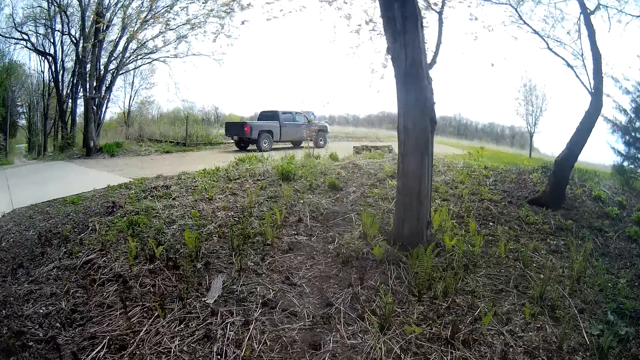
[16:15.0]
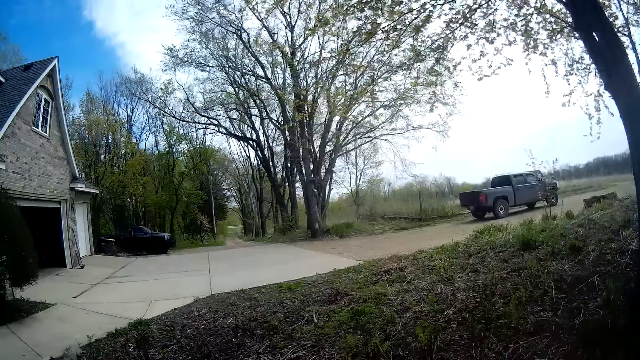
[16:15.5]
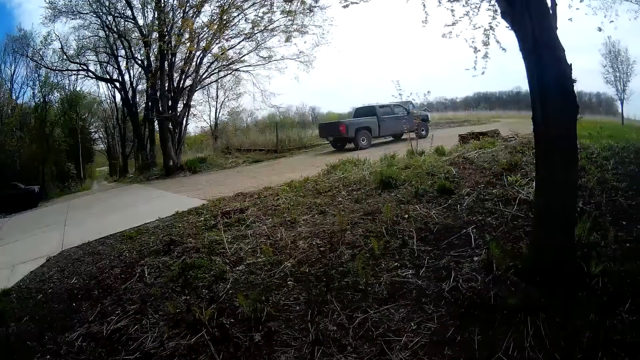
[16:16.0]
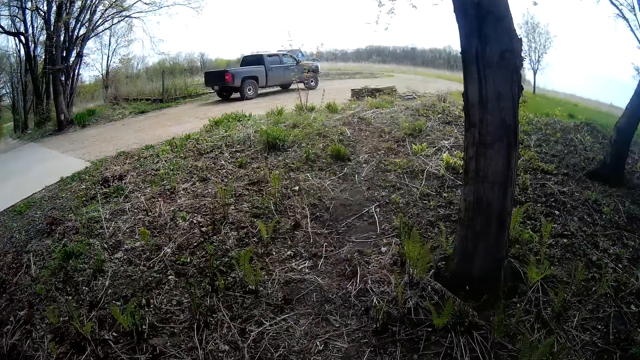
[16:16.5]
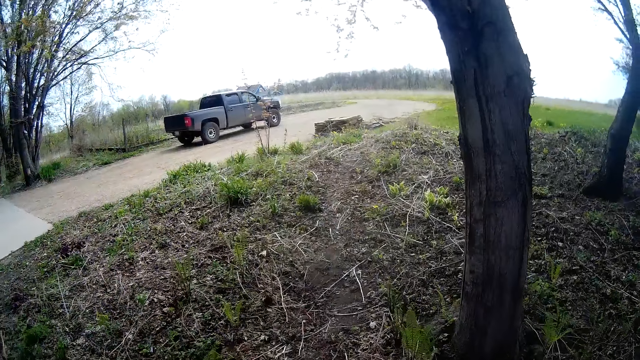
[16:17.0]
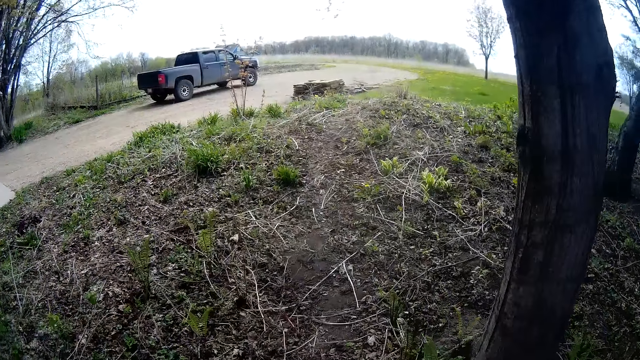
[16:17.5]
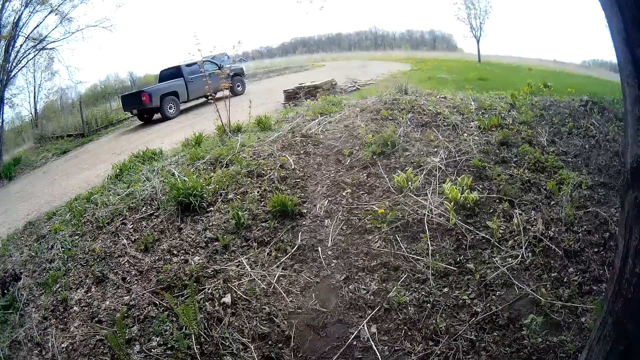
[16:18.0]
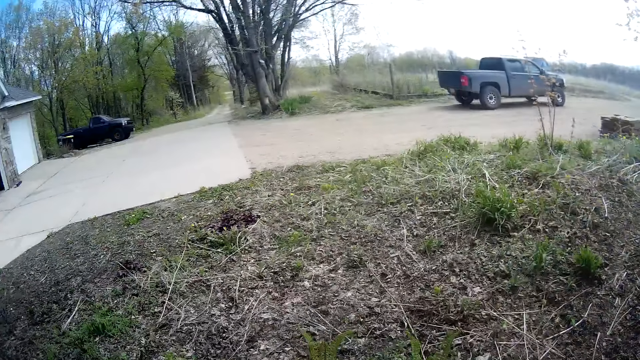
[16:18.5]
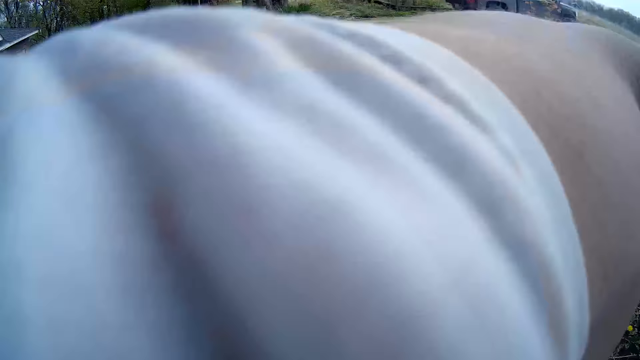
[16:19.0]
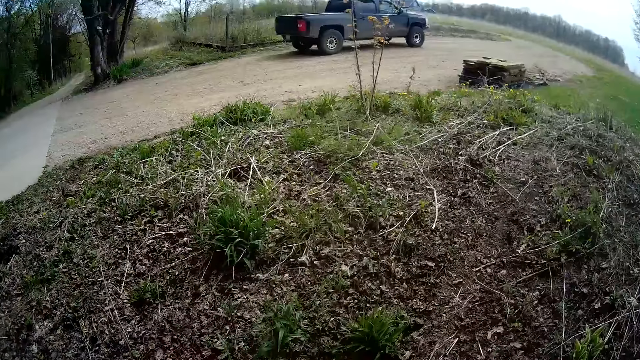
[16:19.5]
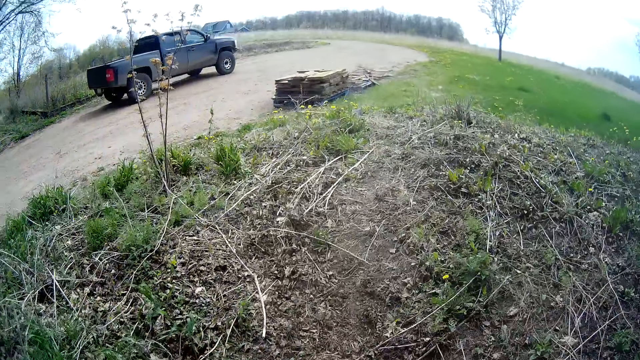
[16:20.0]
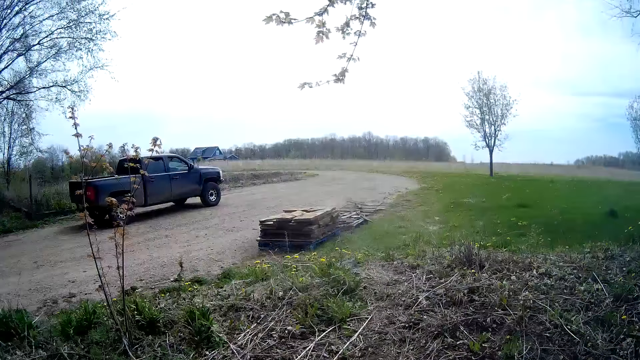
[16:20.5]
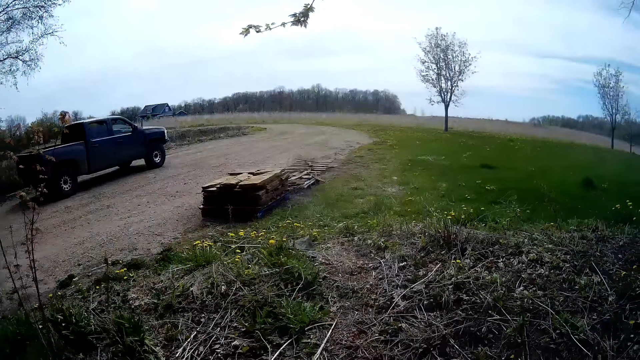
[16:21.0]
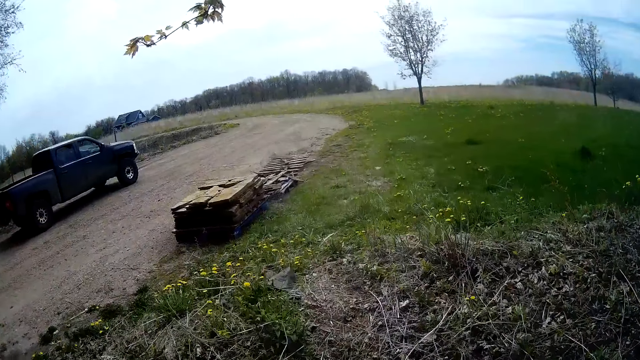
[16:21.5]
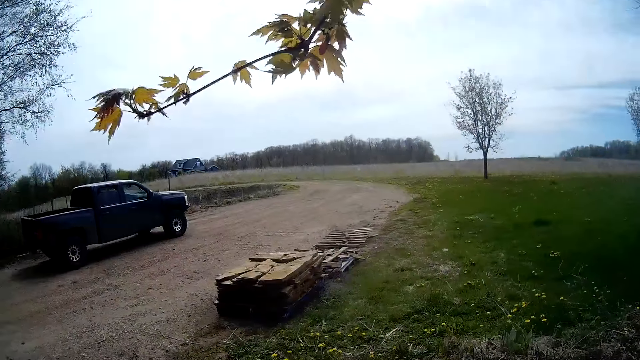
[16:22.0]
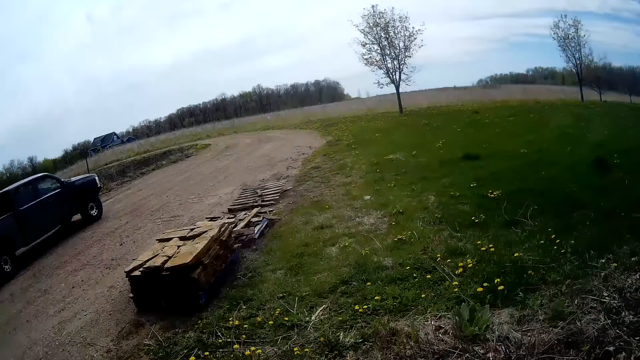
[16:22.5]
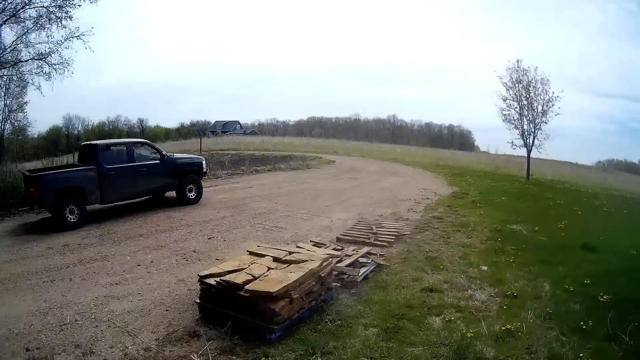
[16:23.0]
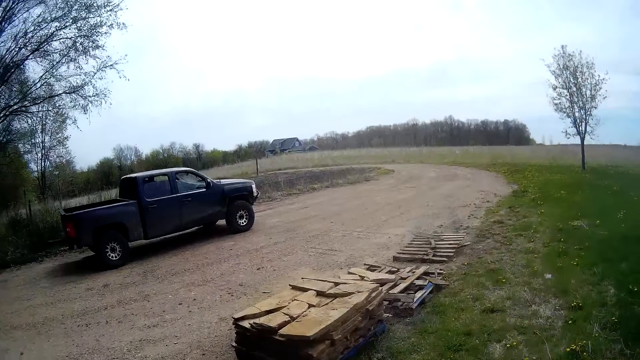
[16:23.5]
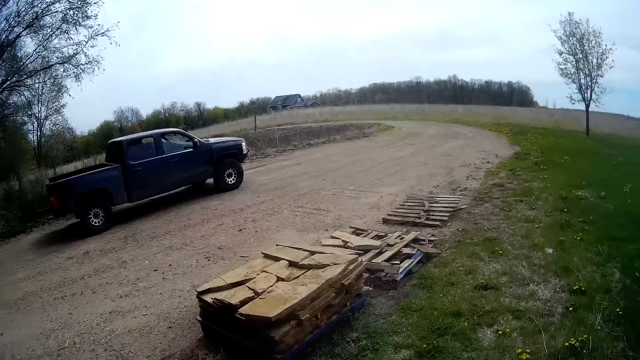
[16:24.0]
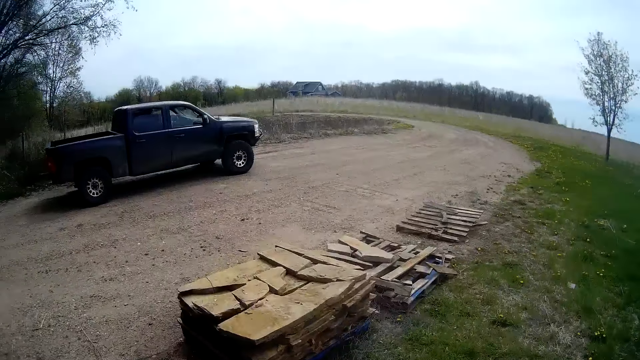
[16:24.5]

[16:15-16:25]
The camera wearer wipes his face with his left hand.

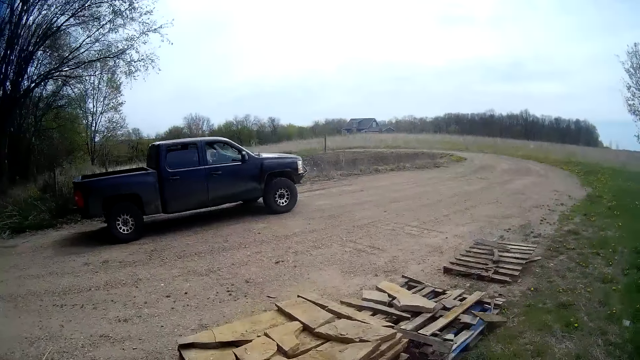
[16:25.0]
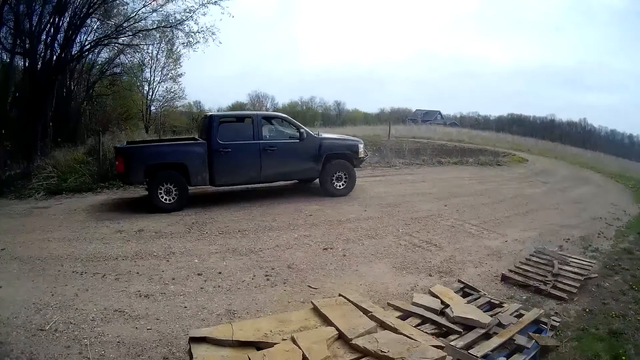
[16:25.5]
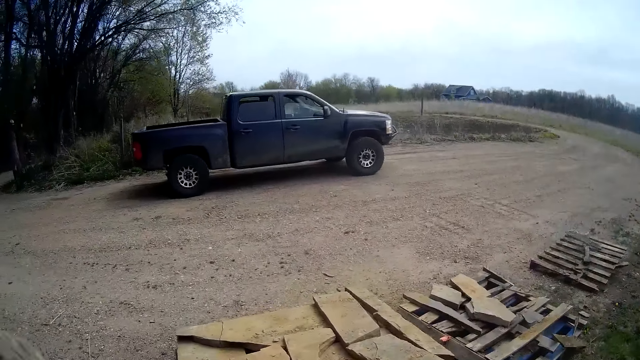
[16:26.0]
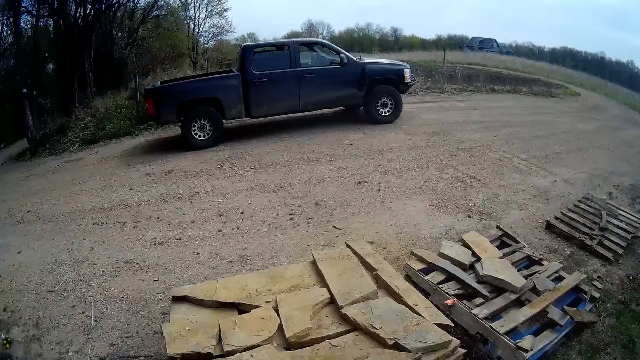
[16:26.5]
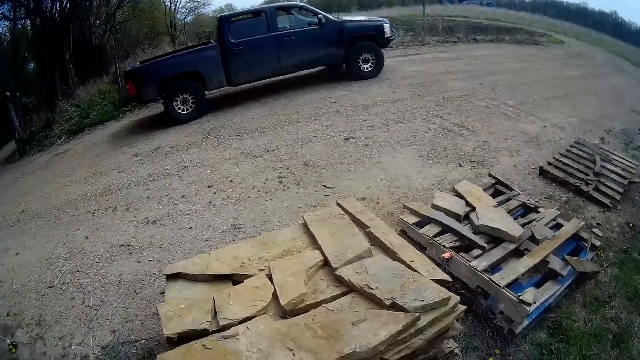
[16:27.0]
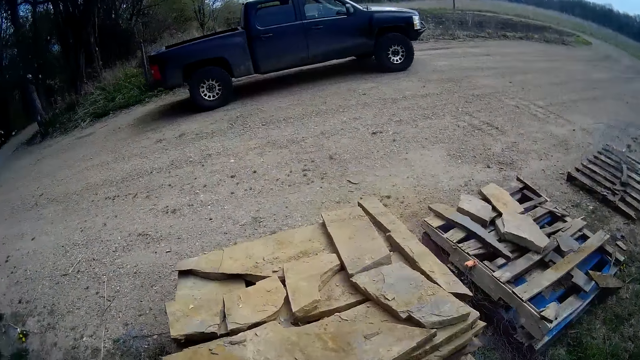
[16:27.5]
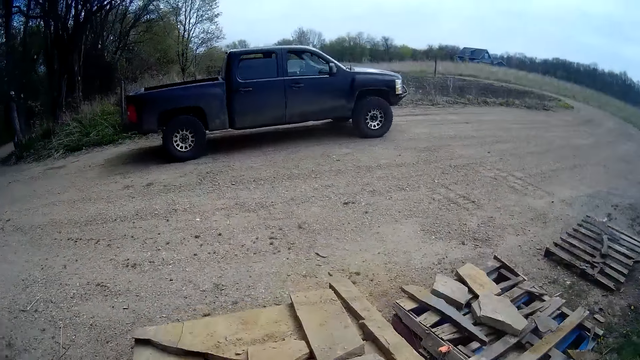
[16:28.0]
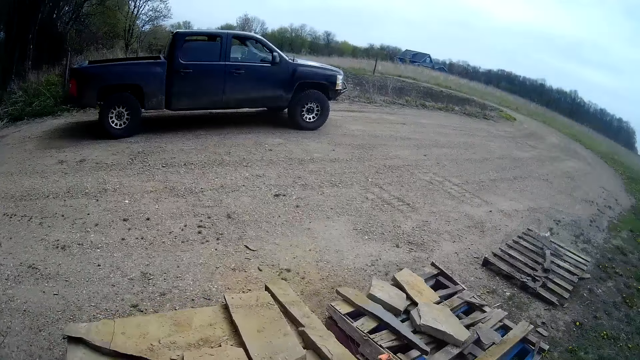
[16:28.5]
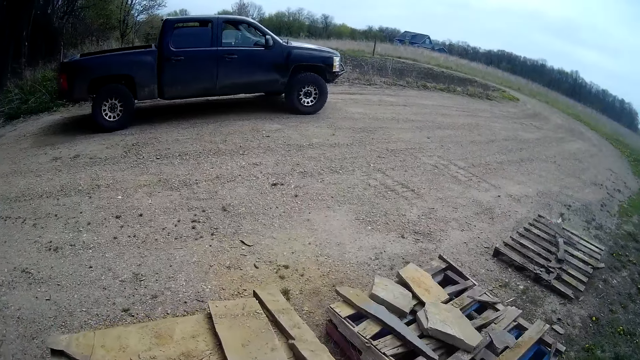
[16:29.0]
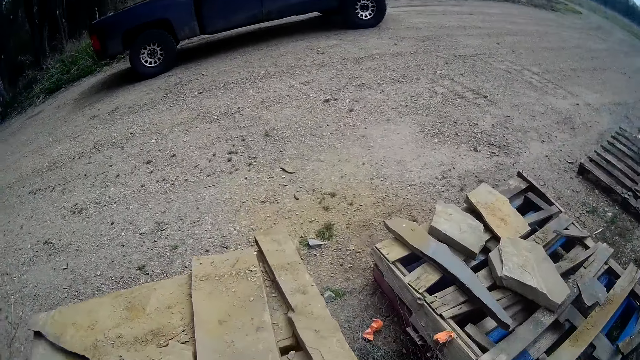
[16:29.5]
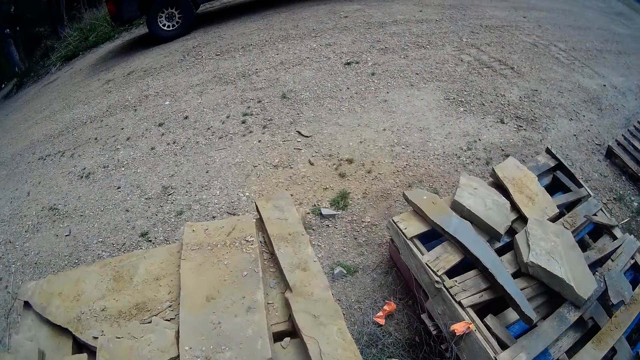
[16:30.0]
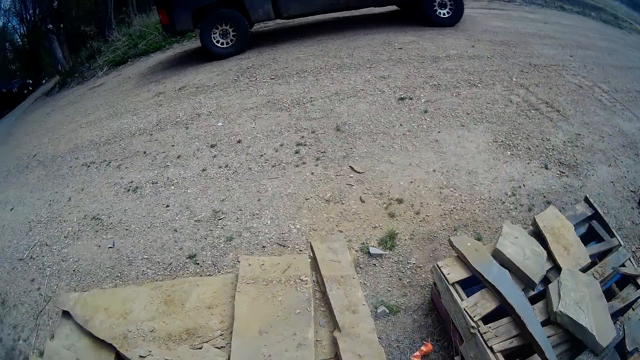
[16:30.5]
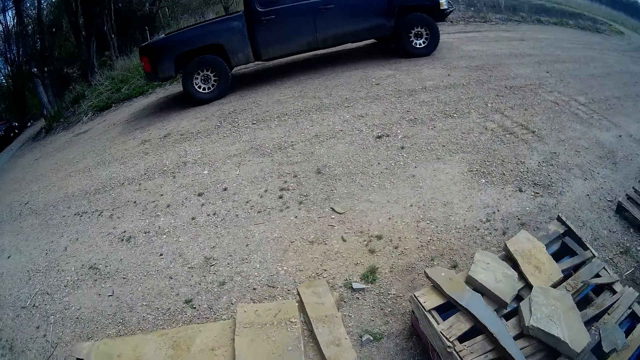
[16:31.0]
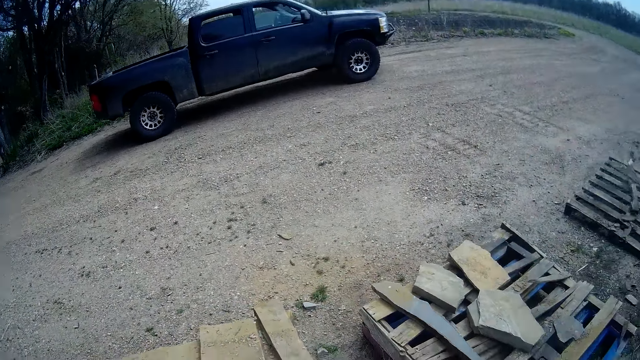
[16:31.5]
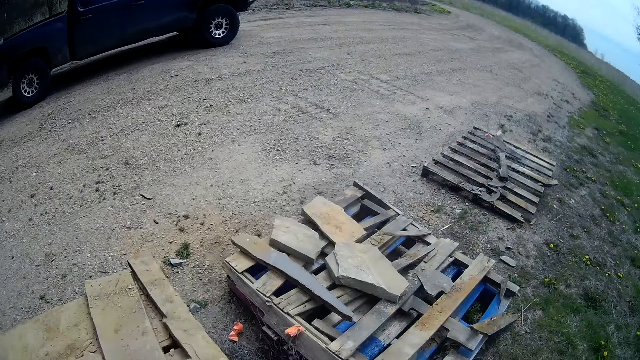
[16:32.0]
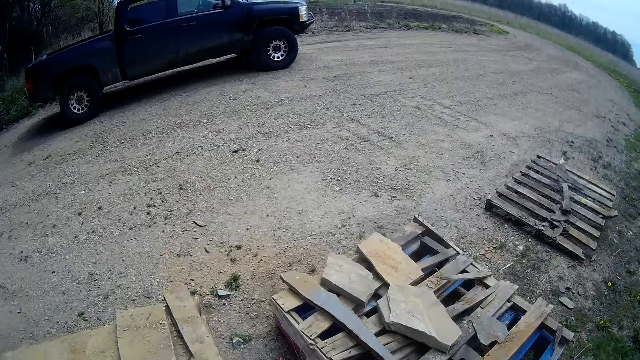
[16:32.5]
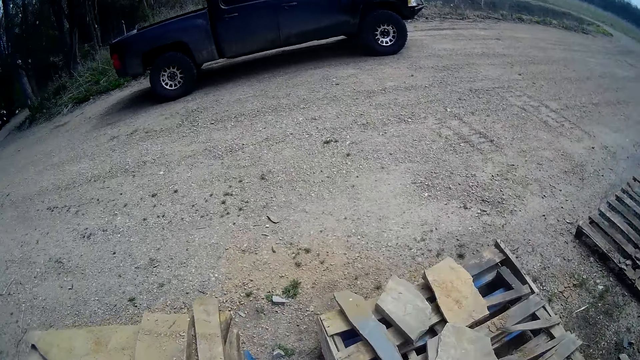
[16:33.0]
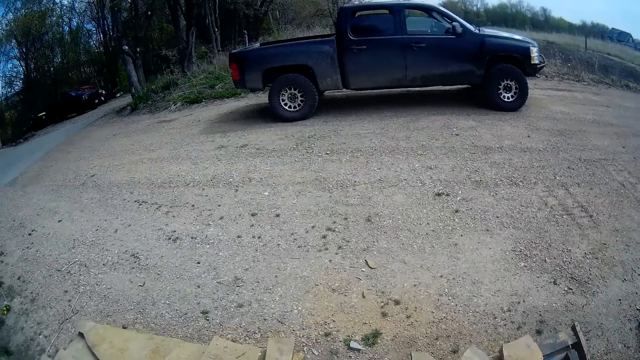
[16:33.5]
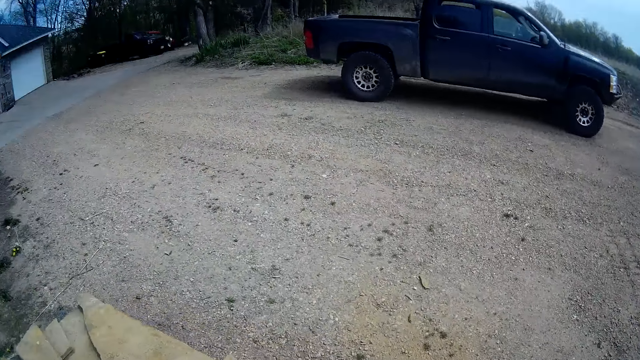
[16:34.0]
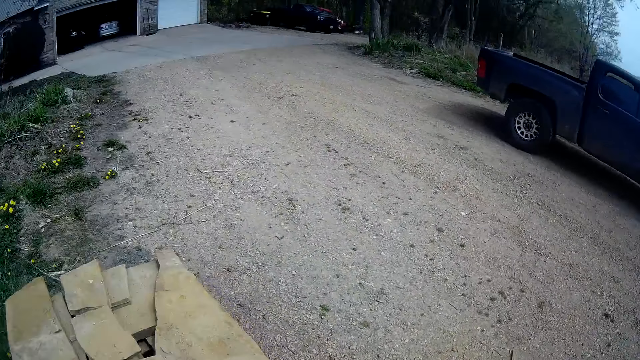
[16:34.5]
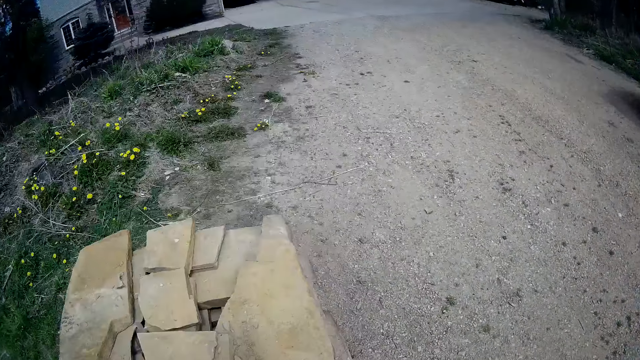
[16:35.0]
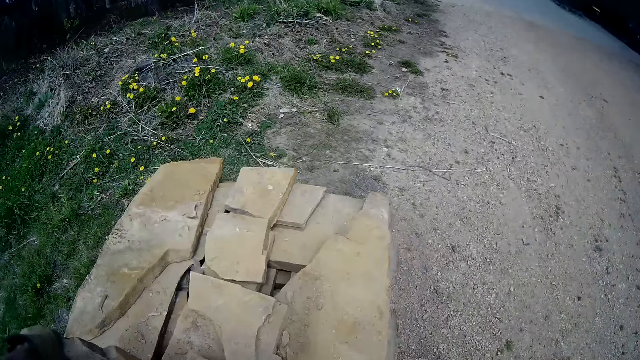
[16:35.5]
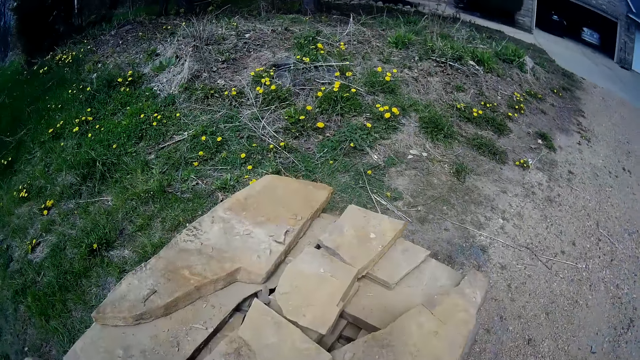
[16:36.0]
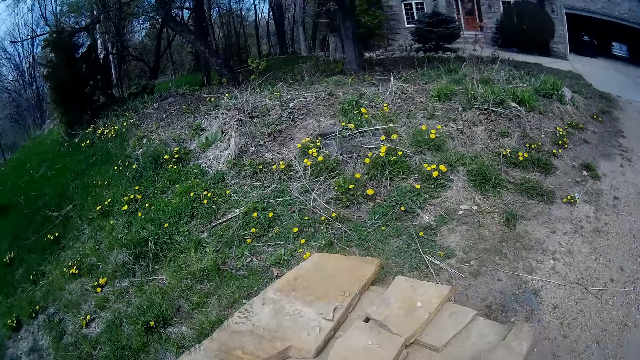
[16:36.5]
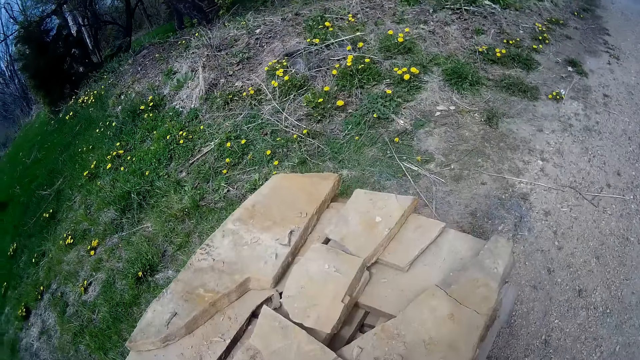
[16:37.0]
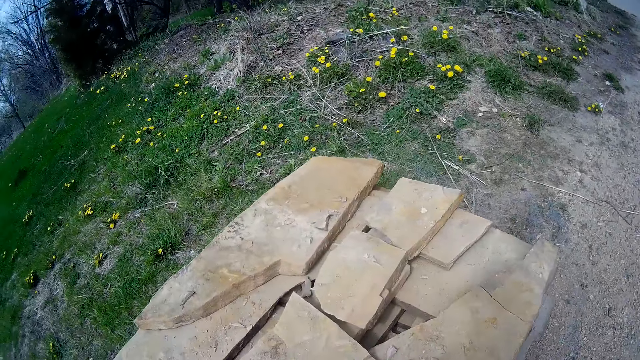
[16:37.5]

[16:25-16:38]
The camera wearer drops both hands. They pick up the stone.
